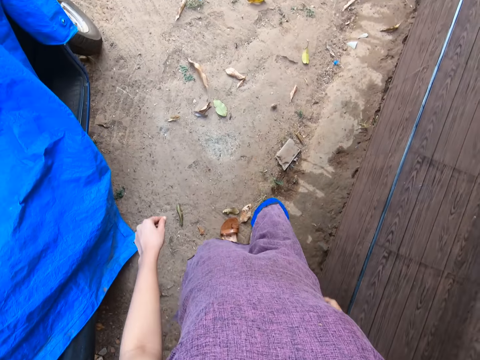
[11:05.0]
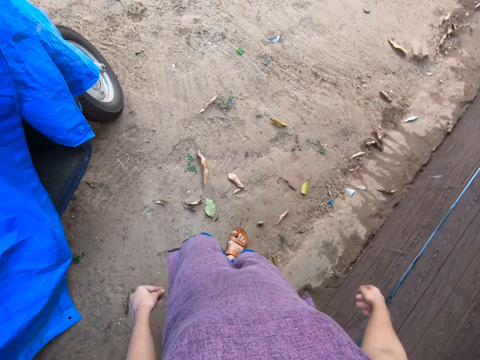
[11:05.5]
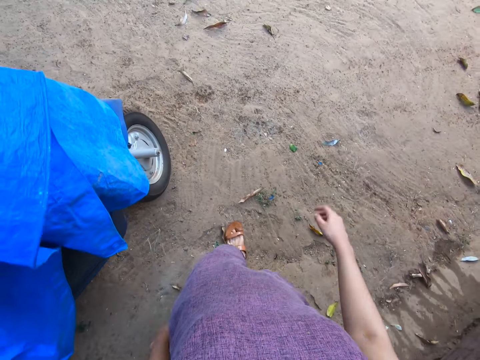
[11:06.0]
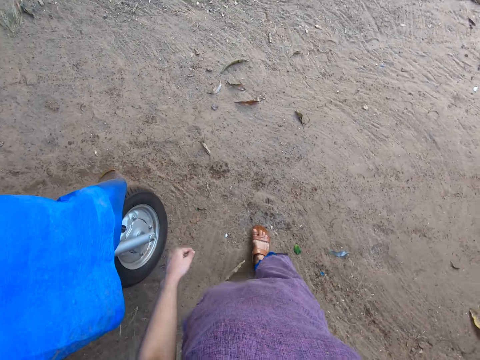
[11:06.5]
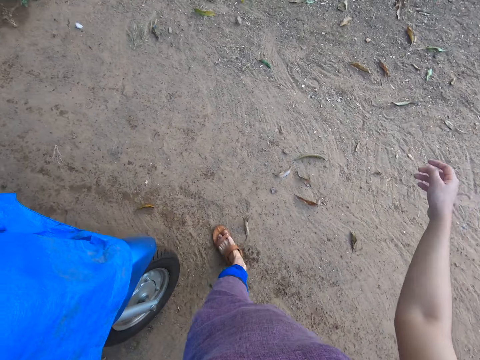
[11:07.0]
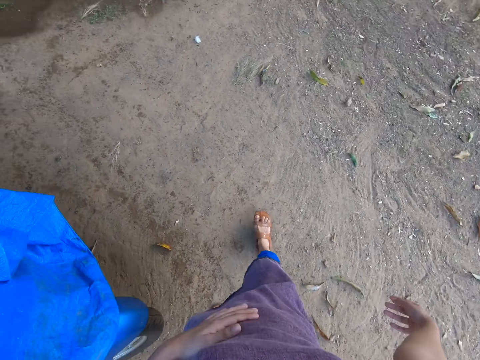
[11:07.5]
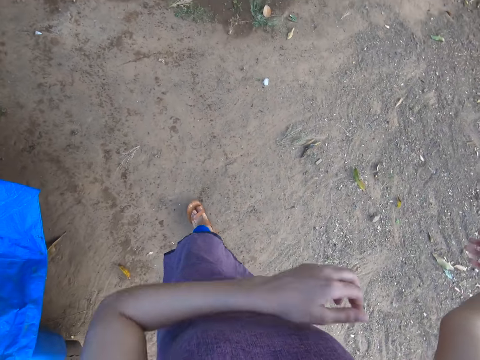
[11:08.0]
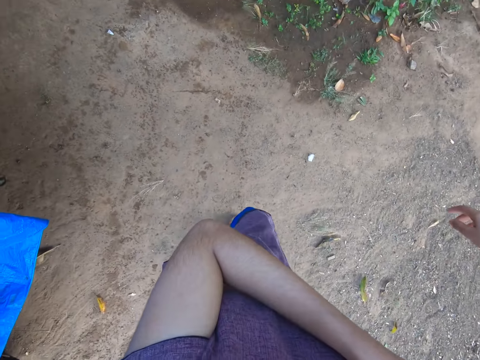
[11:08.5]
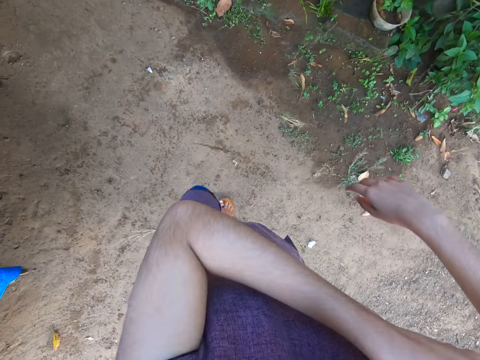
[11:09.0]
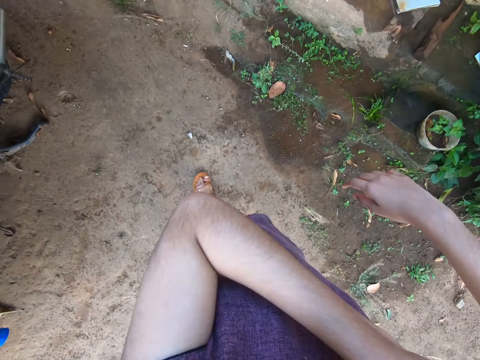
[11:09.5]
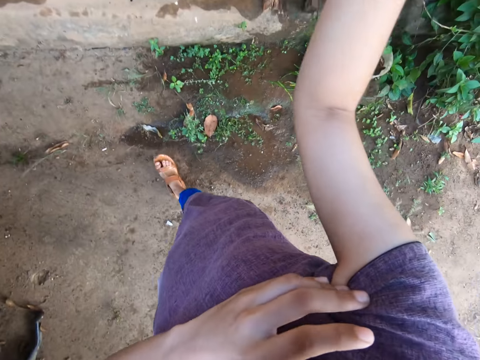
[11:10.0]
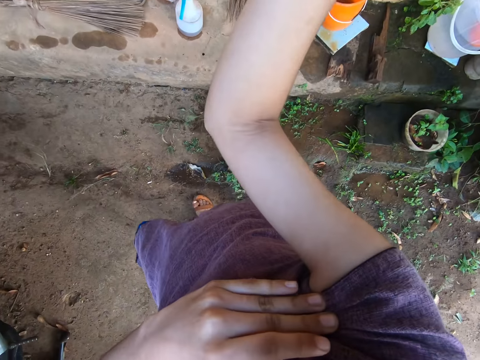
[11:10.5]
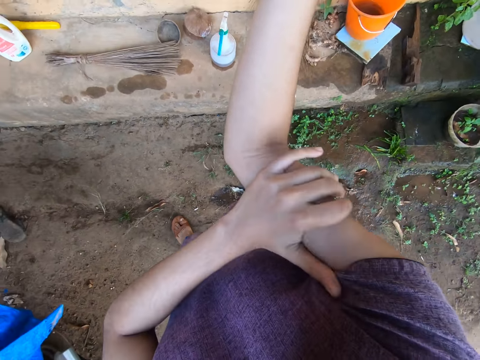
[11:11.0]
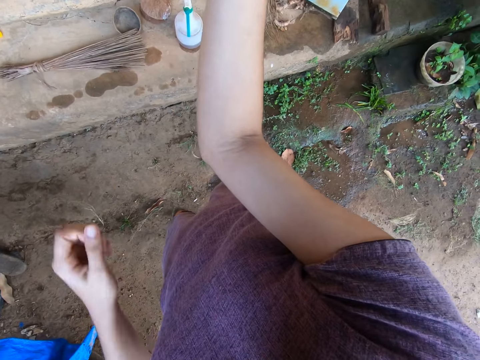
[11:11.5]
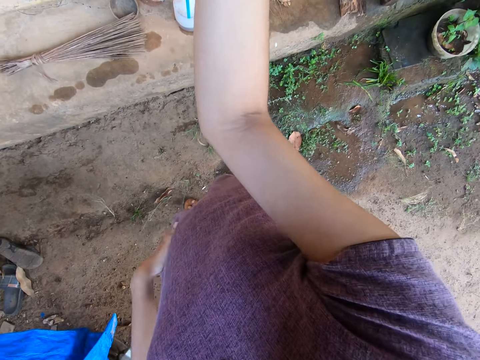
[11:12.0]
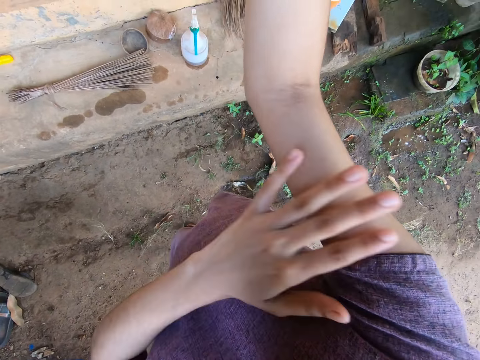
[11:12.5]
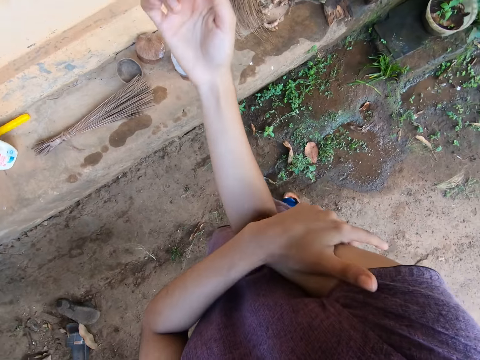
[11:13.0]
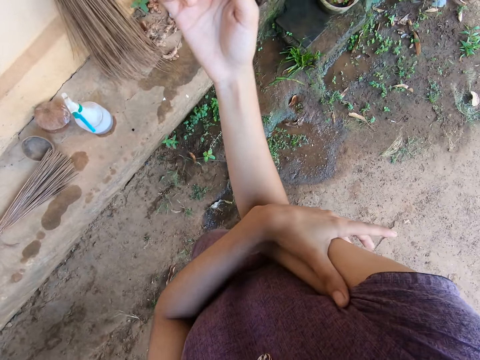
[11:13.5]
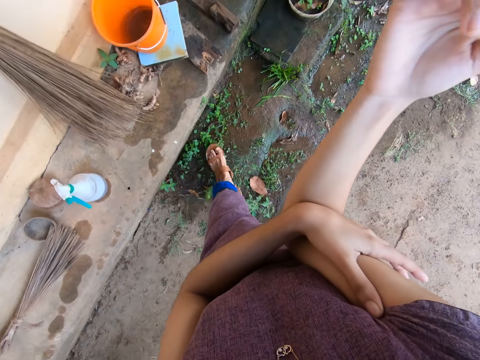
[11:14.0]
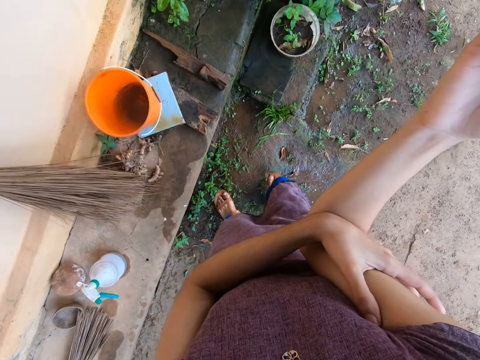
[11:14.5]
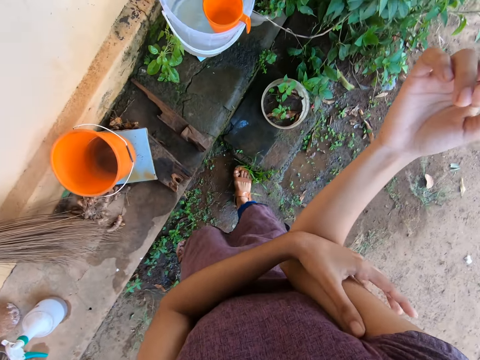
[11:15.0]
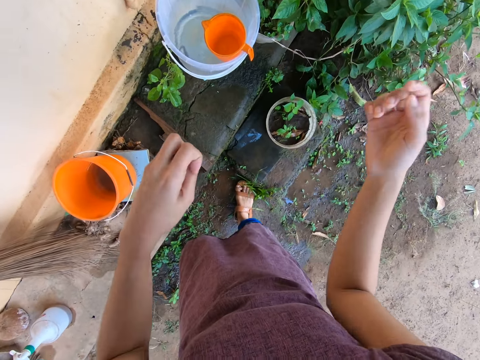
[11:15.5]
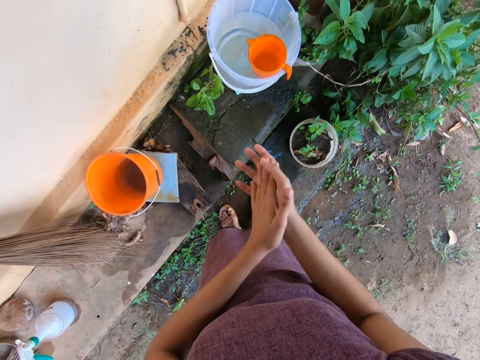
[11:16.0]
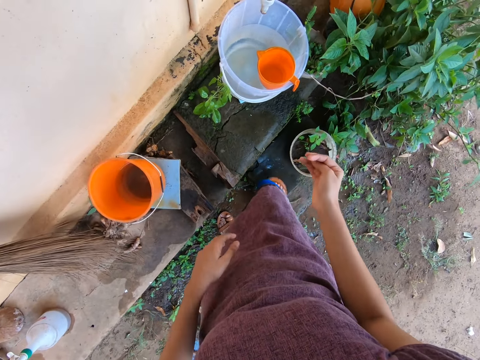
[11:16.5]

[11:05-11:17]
The camera wearer walks around the compound. She wipes her left hand on her dress. She rubs her right arm with her left hand. She wipes her left hand on her dress. She rubs her right arm with her left hand. She touches her hand.

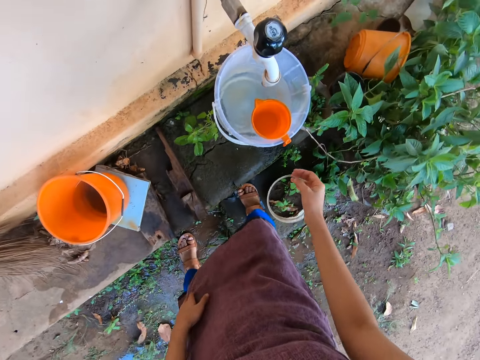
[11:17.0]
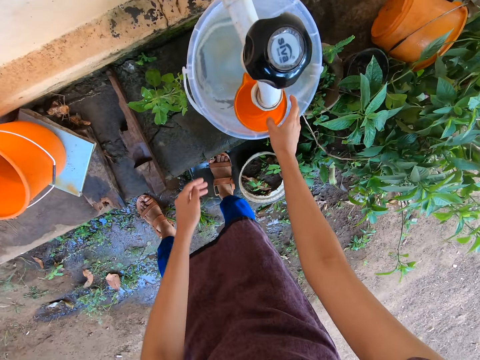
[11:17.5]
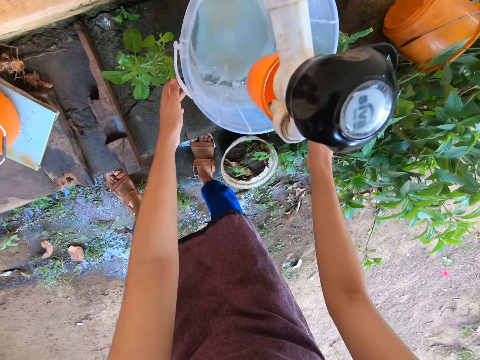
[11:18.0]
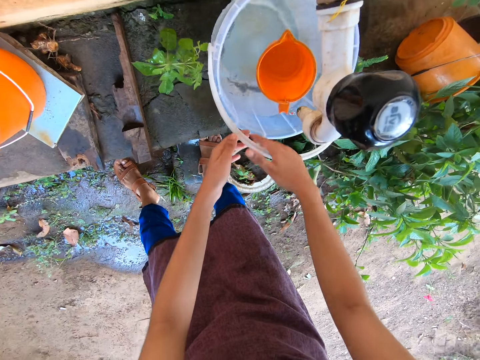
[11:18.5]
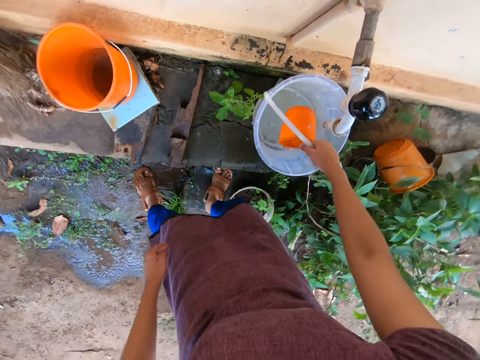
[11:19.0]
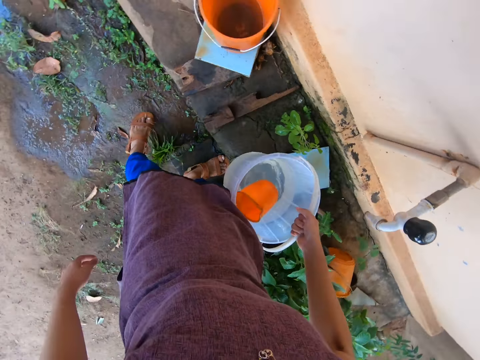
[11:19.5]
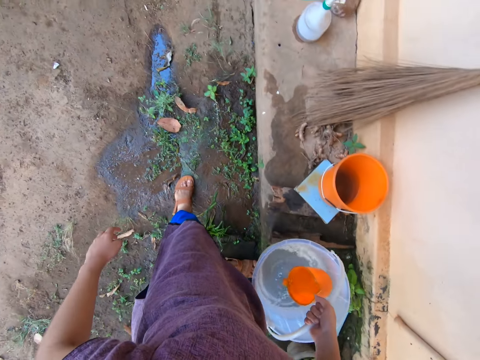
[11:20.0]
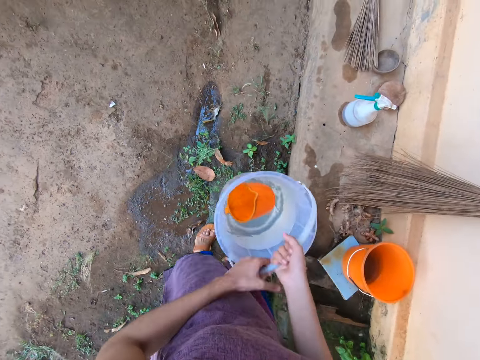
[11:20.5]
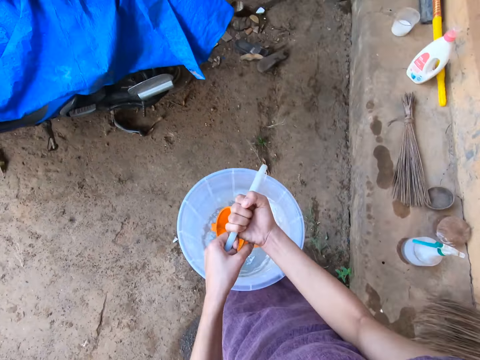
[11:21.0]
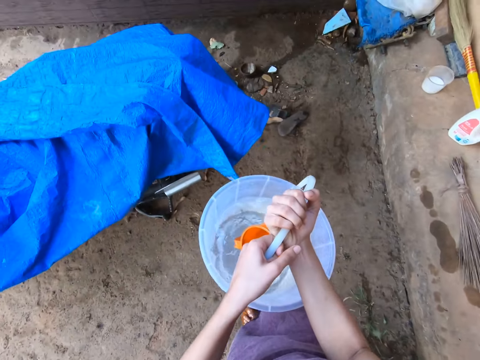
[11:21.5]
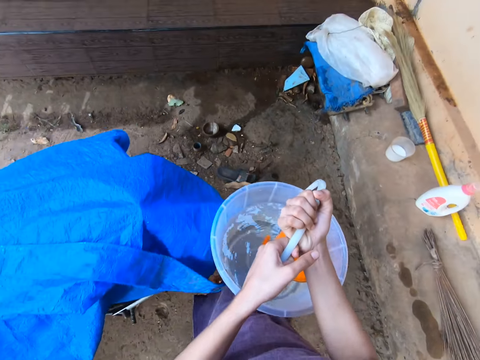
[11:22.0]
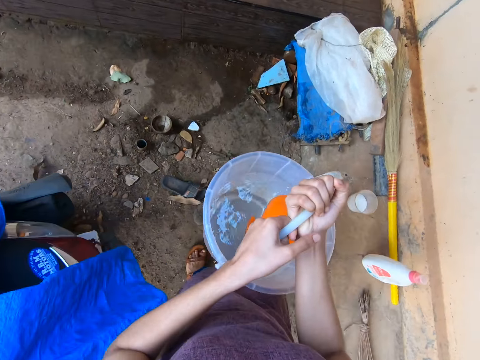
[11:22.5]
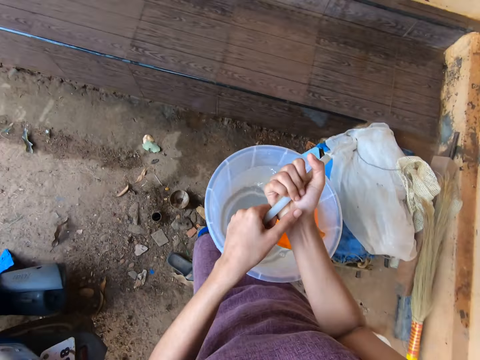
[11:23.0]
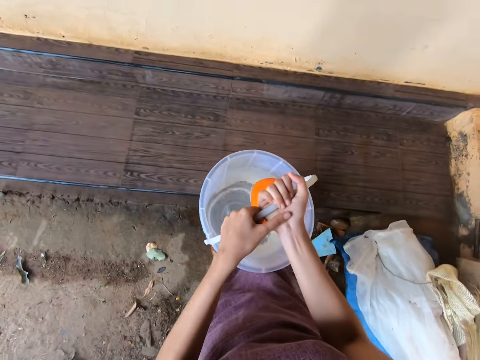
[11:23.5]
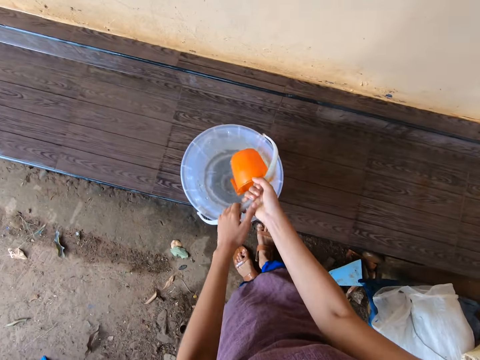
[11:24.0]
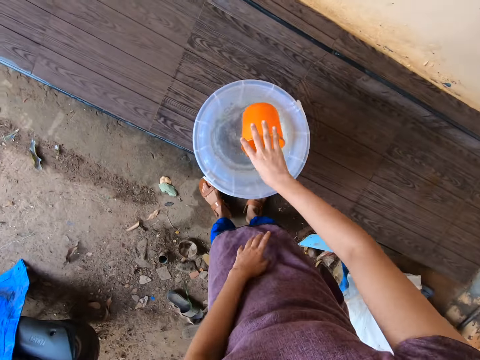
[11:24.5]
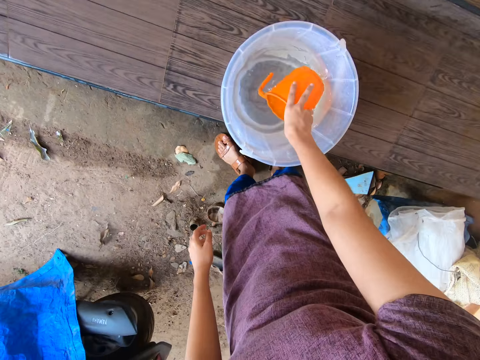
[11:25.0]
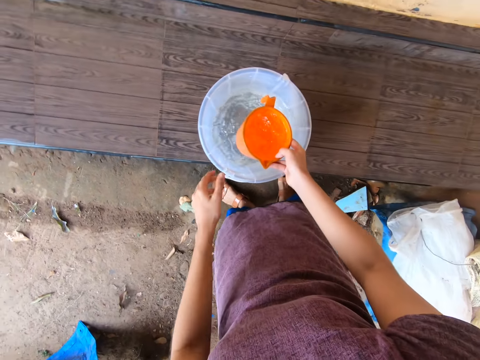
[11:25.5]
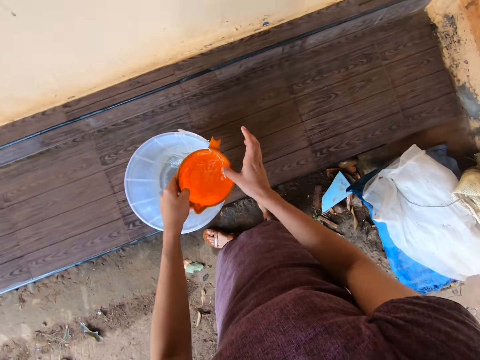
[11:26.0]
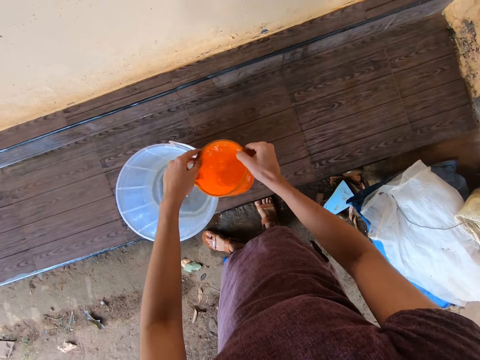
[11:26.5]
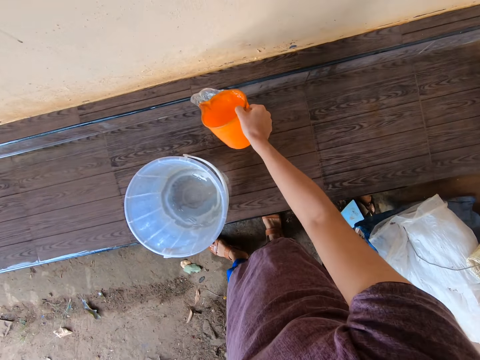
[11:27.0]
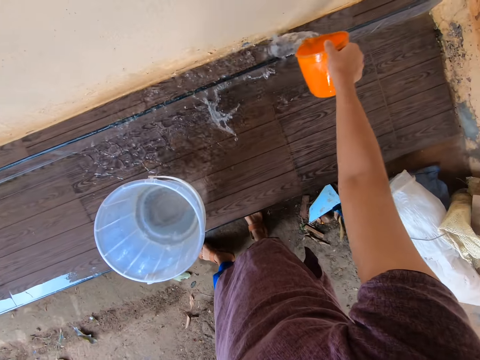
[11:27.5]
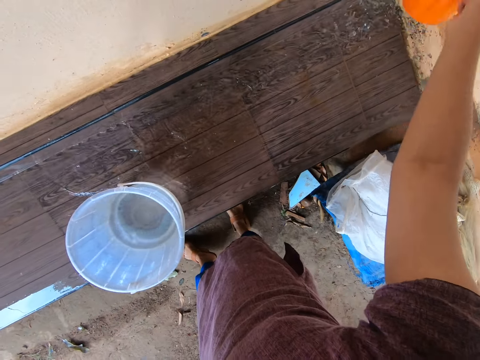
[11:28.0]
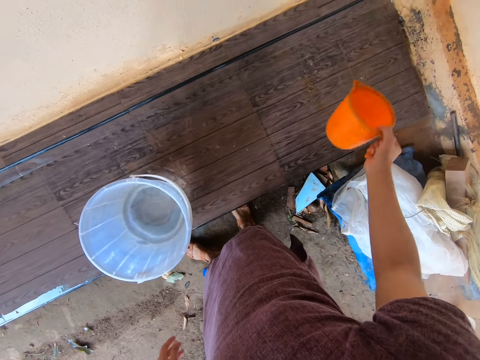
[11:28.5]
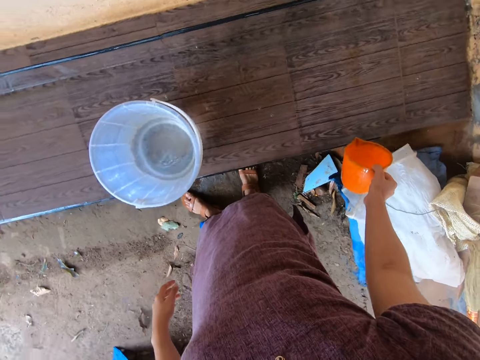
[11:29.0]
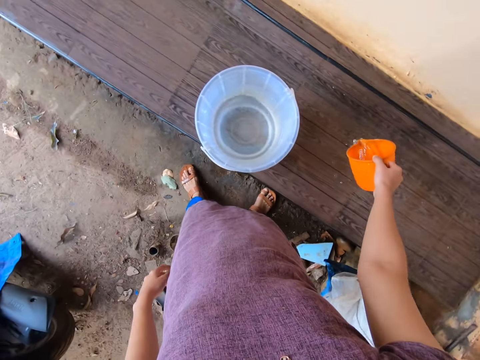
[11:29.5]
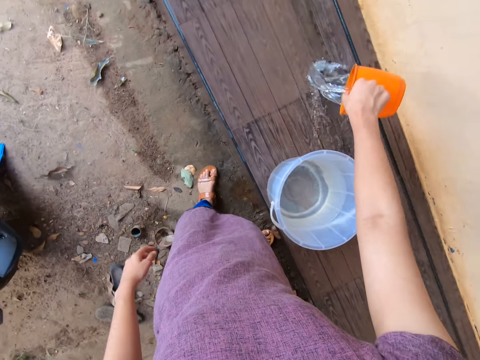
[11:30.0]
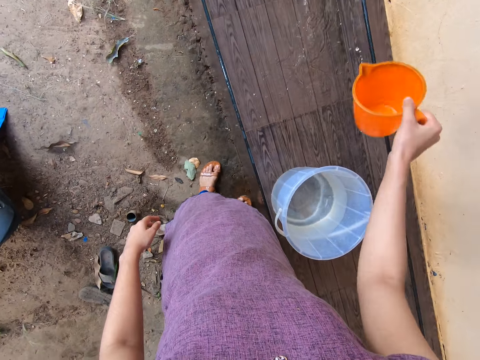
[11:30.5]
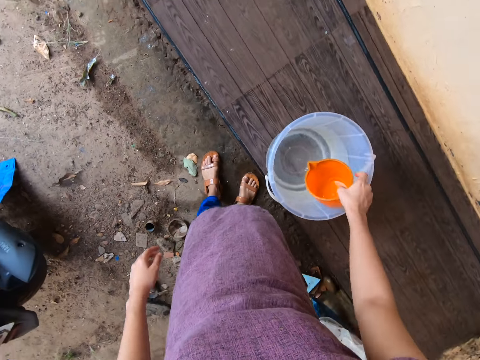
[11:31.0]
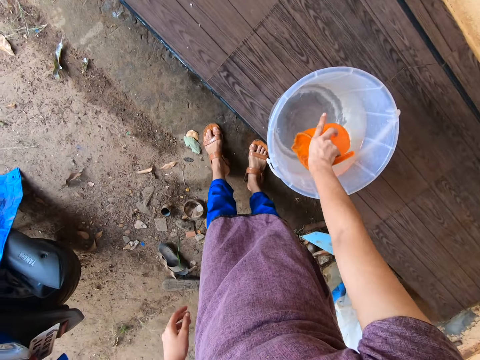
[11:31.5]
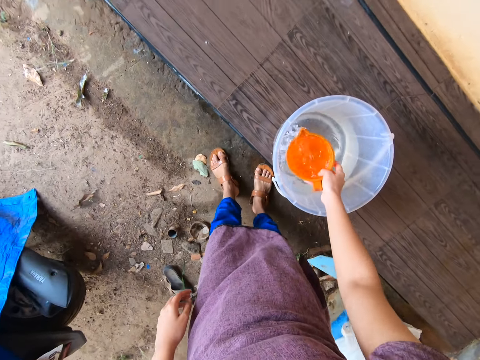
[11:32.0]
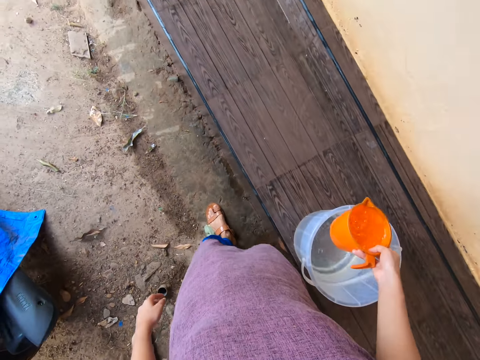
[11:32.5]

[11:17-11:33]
The camera wearer picks the cup from the bucket with her right hand. She drops the cup into the bucket with her right hand. She picks the bucket from a pavement with her right hand. She holds the bucket with both hands. She drops the bucket on the staircase with both hands. She scoops water from the bucket with the cup in her right hand. She pours water on the staircase with the cup in her right hand. She pours water on the ground floor. She scoops water from the bucket with the cup in her right hand.
